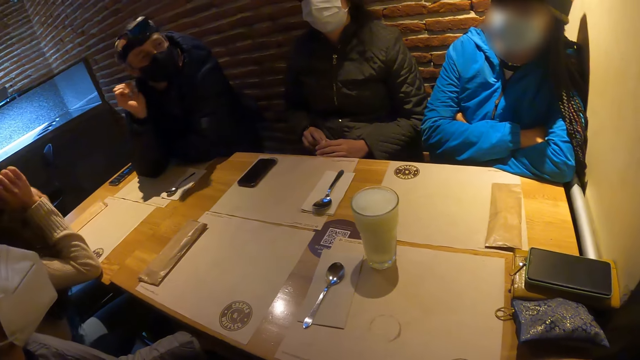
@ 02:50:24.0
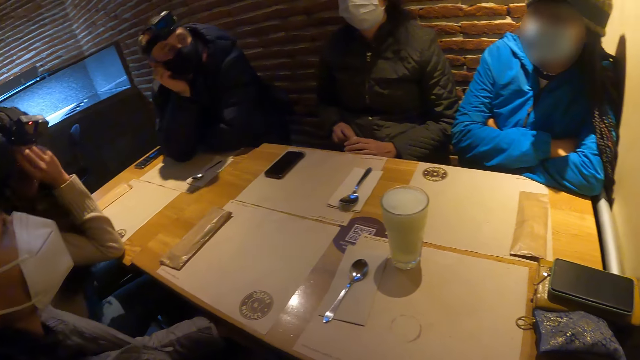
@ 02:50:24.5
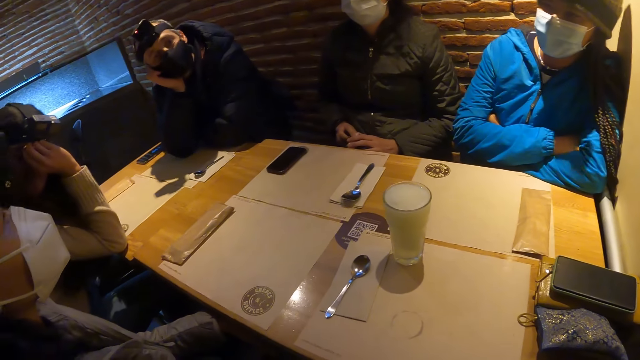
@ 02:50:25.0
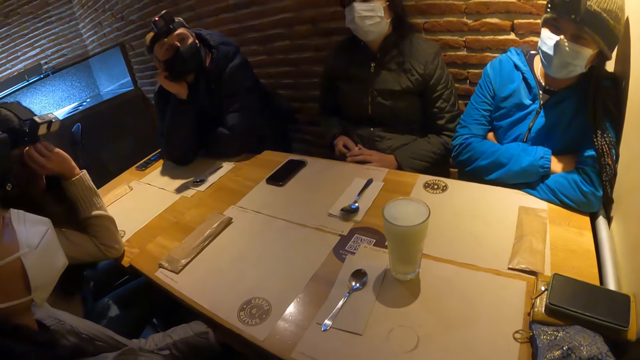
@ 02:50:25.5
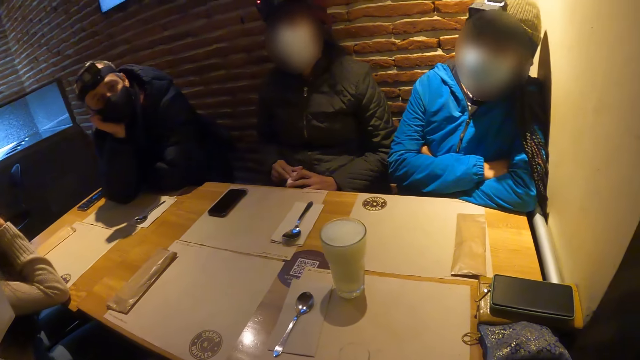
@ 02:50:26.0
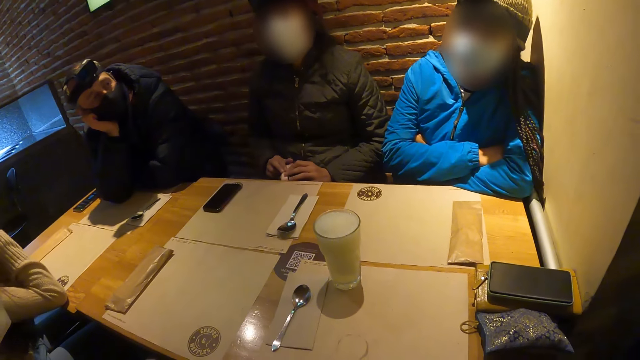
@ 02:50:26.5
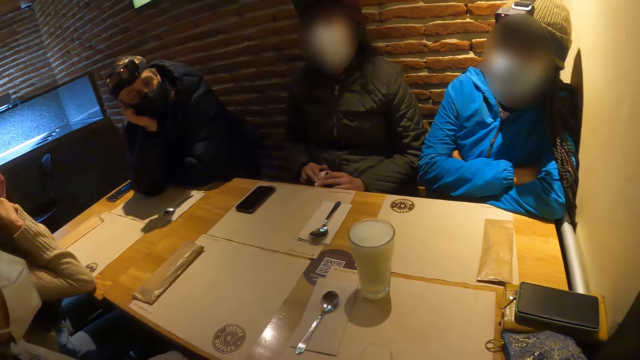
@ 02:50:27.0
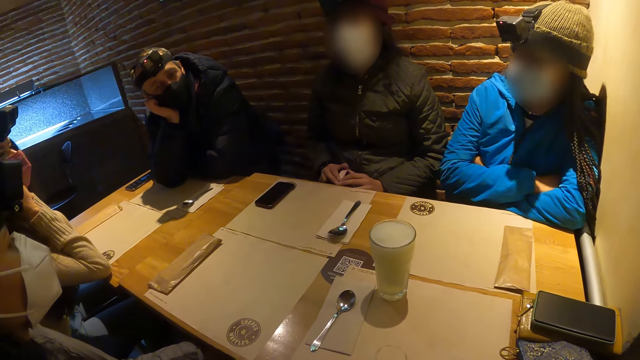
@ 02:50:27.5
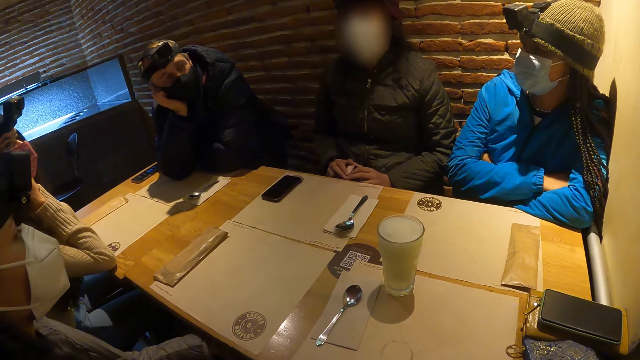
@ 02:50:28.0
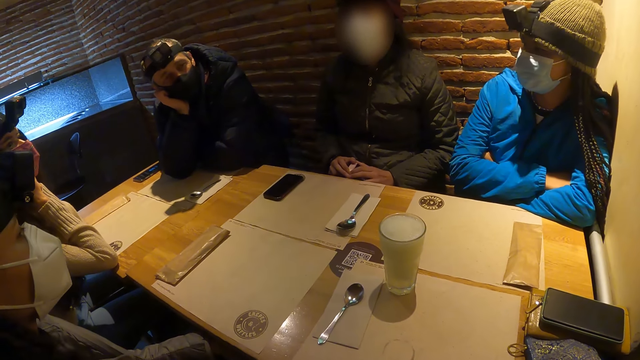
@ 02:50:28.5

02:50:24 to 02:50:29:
The man removes his right hand from the face mask.

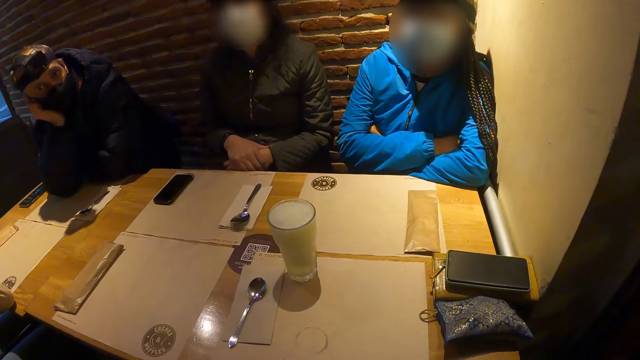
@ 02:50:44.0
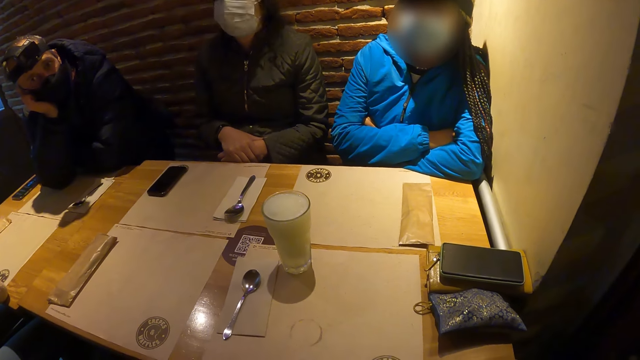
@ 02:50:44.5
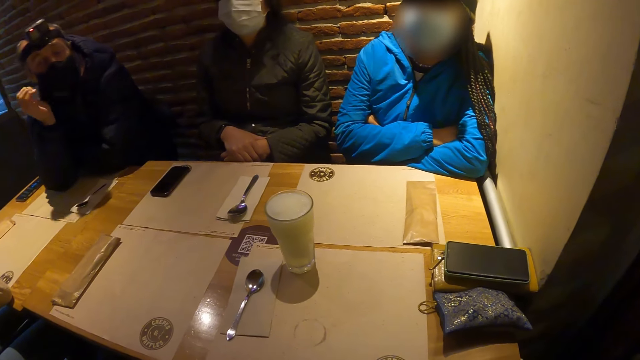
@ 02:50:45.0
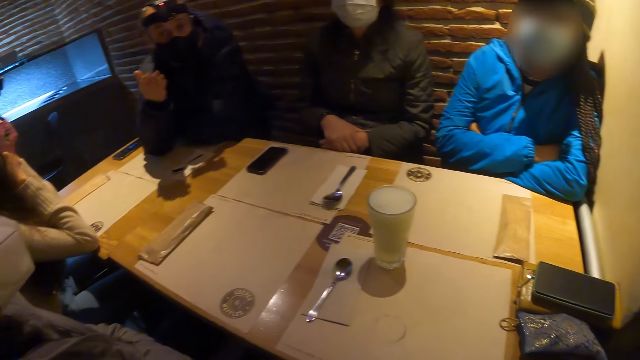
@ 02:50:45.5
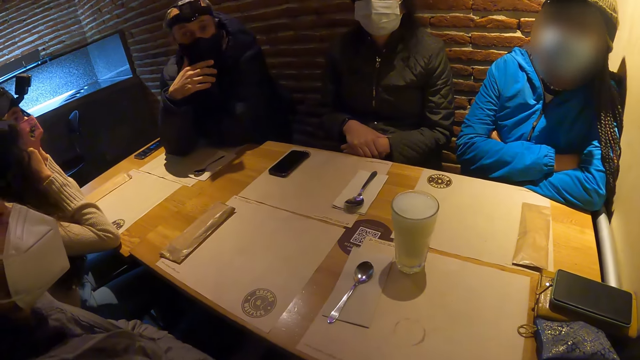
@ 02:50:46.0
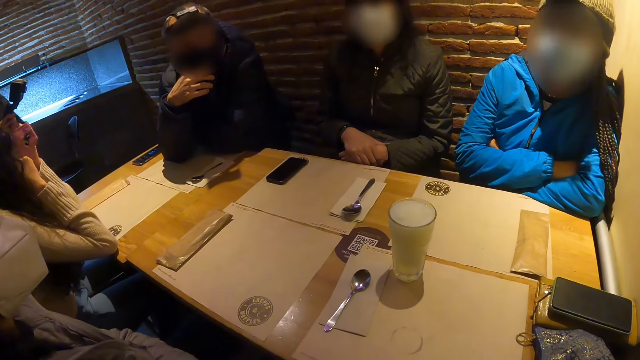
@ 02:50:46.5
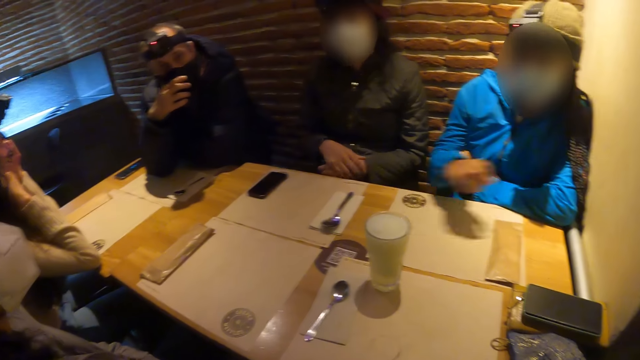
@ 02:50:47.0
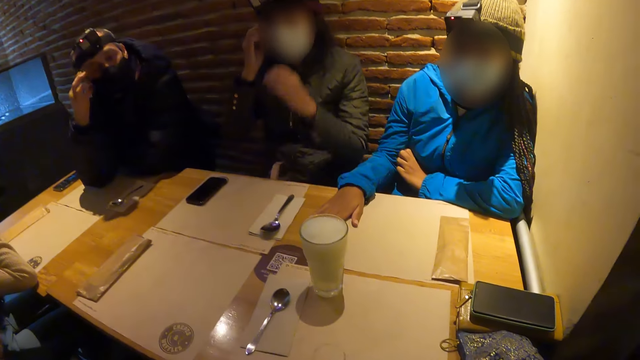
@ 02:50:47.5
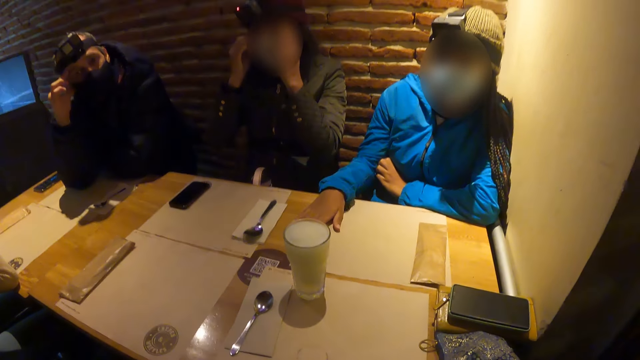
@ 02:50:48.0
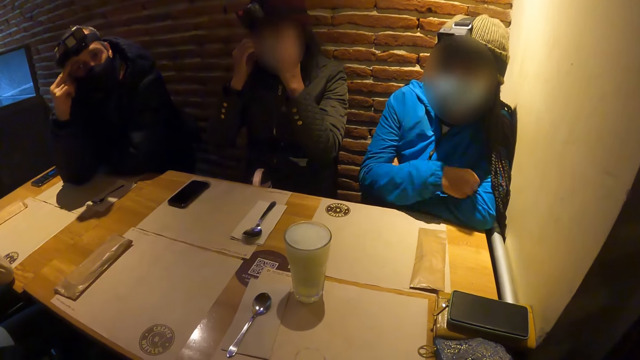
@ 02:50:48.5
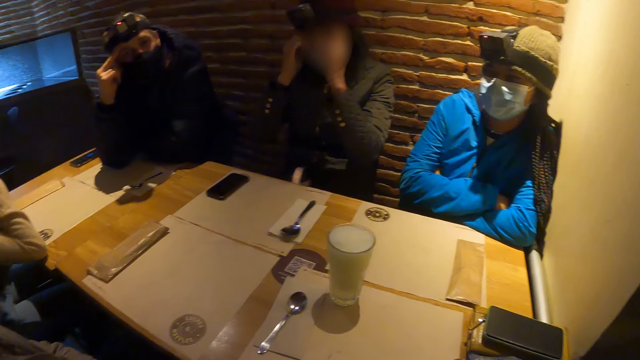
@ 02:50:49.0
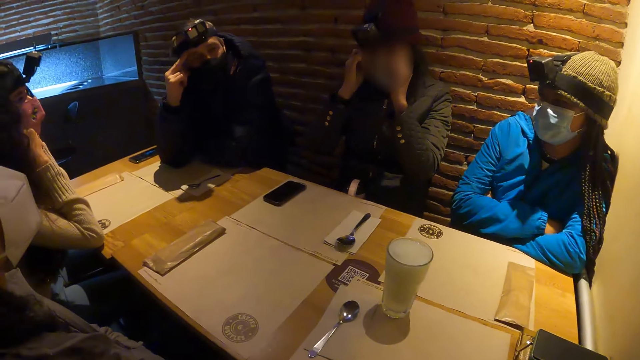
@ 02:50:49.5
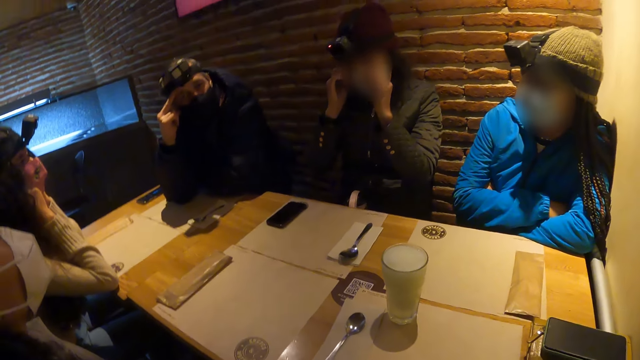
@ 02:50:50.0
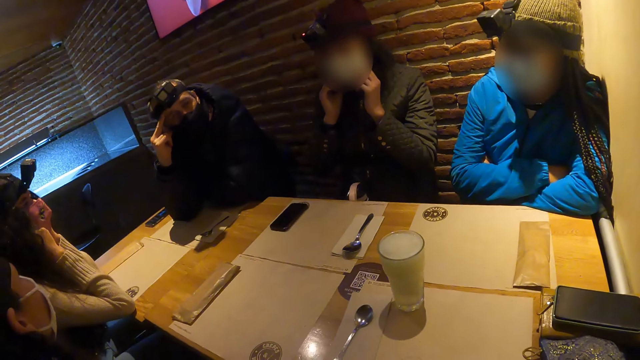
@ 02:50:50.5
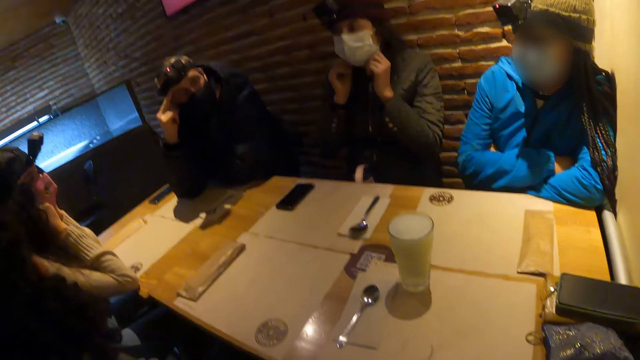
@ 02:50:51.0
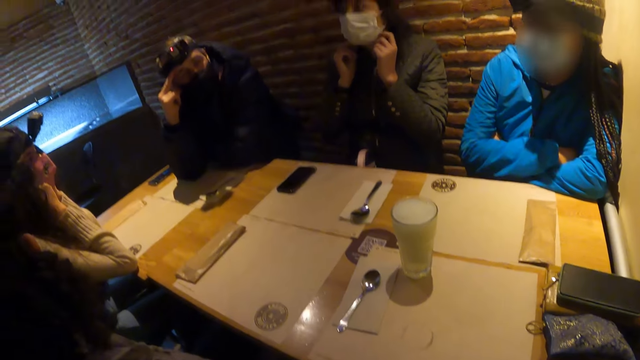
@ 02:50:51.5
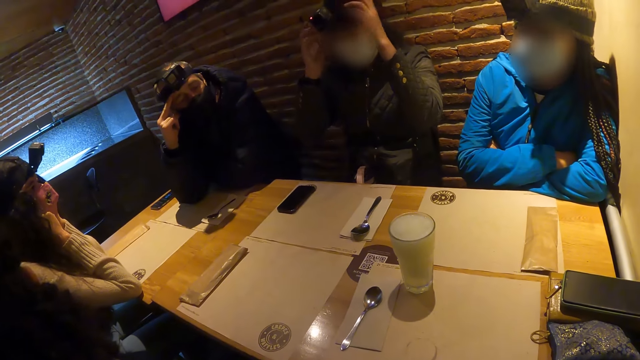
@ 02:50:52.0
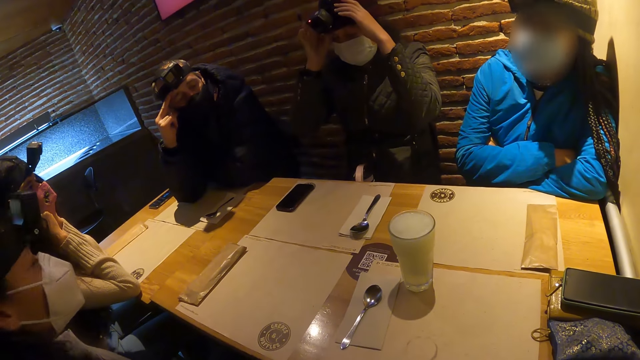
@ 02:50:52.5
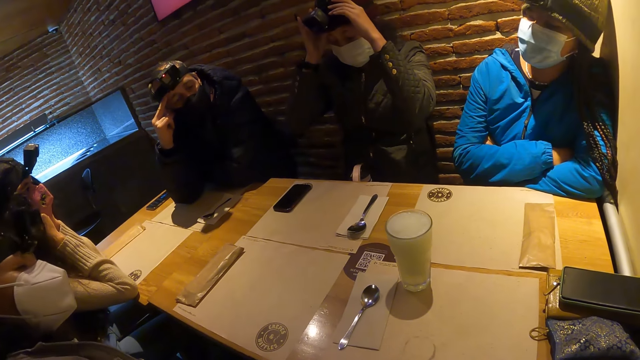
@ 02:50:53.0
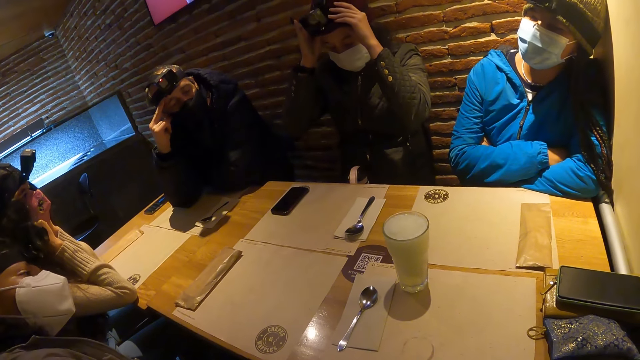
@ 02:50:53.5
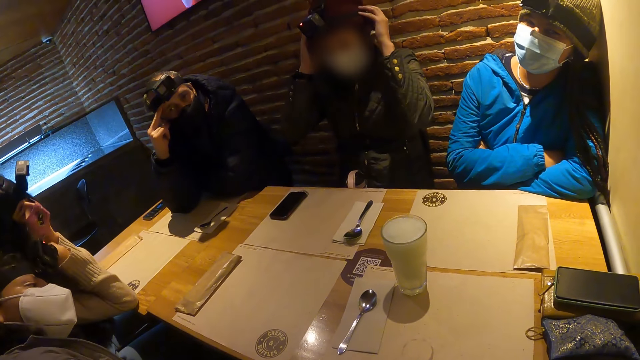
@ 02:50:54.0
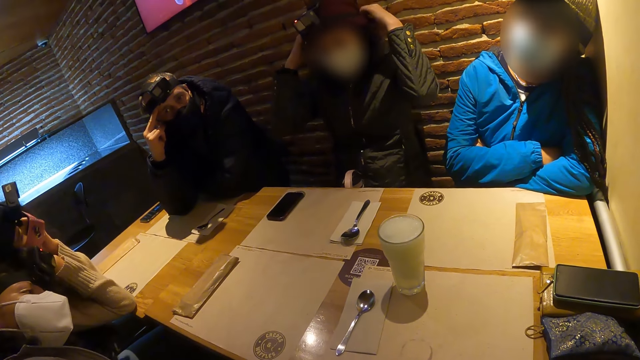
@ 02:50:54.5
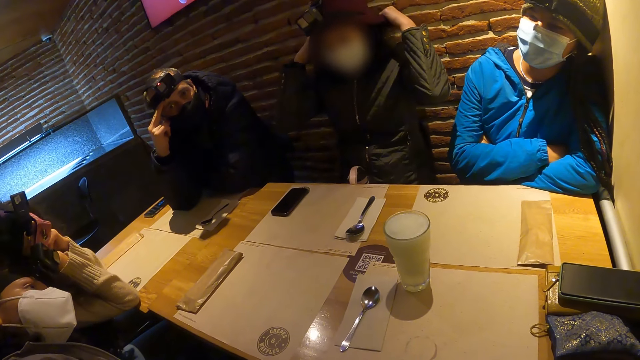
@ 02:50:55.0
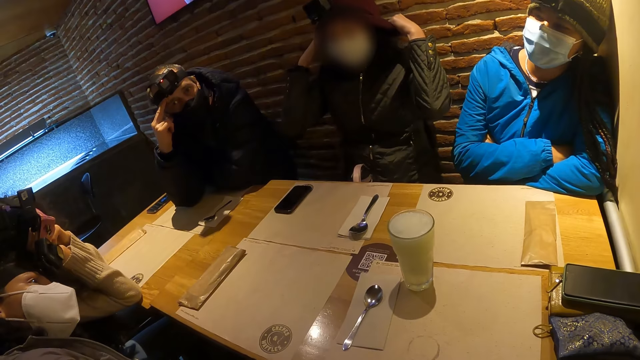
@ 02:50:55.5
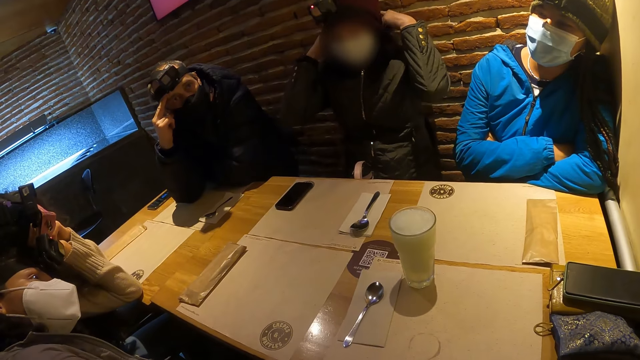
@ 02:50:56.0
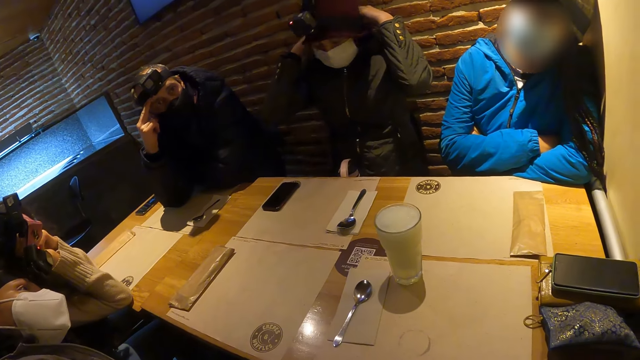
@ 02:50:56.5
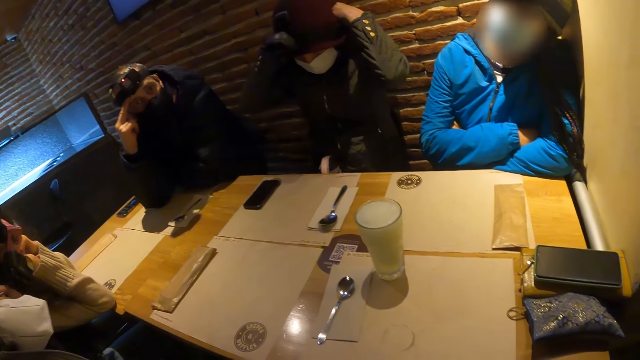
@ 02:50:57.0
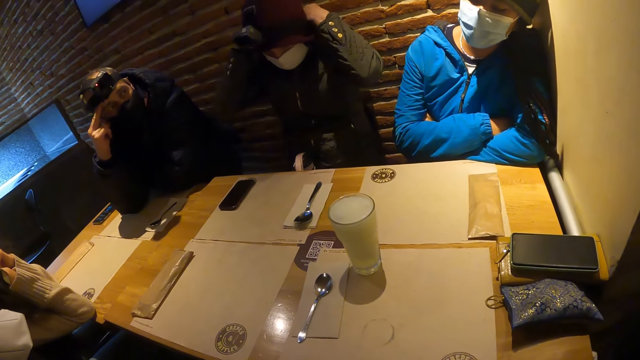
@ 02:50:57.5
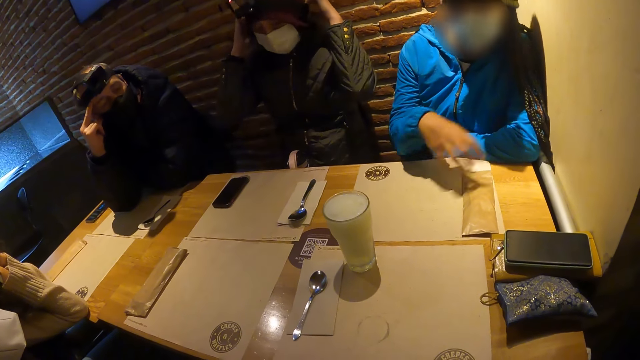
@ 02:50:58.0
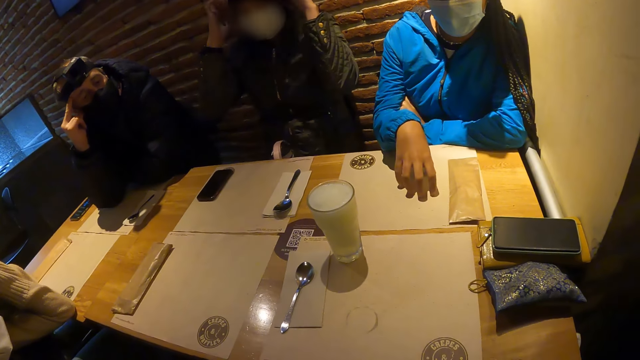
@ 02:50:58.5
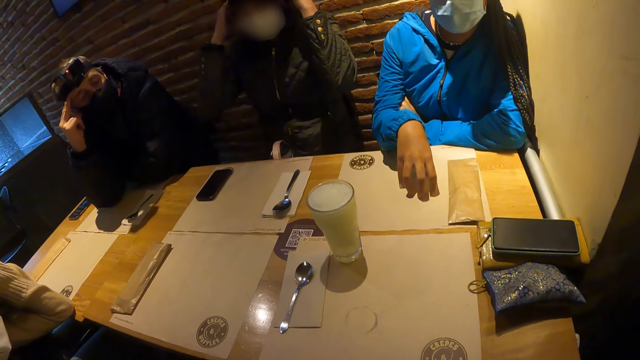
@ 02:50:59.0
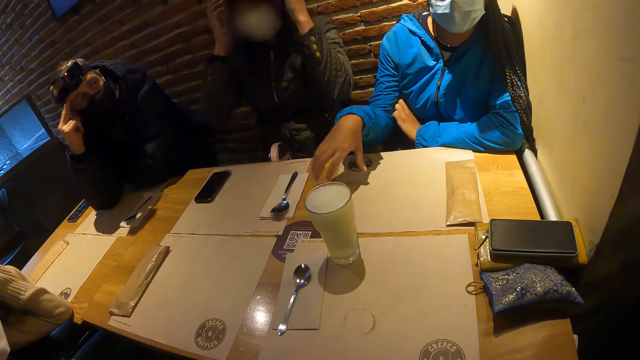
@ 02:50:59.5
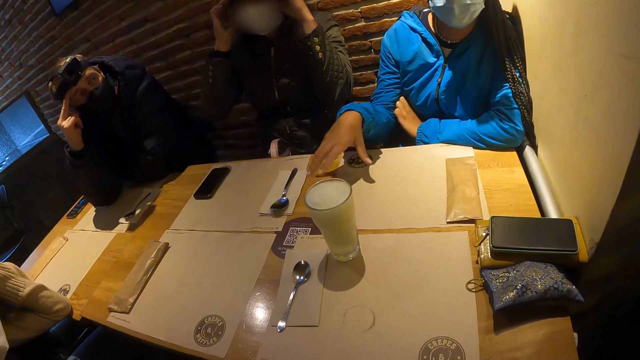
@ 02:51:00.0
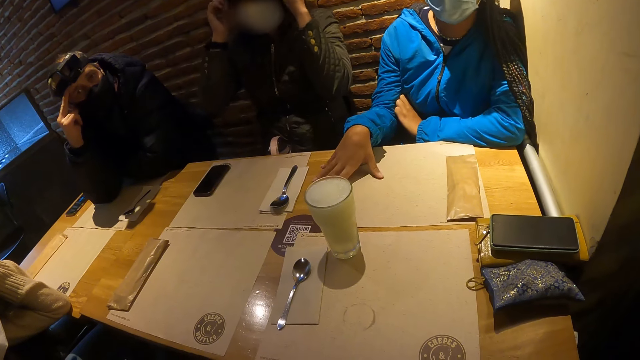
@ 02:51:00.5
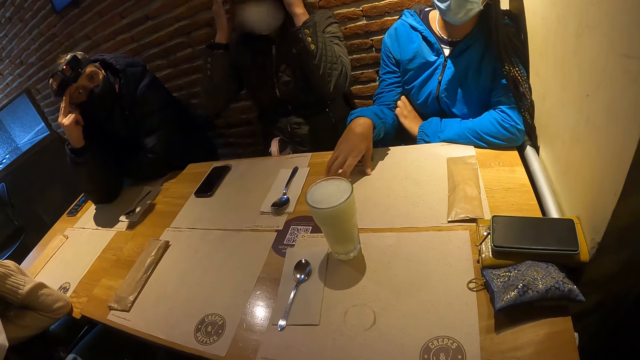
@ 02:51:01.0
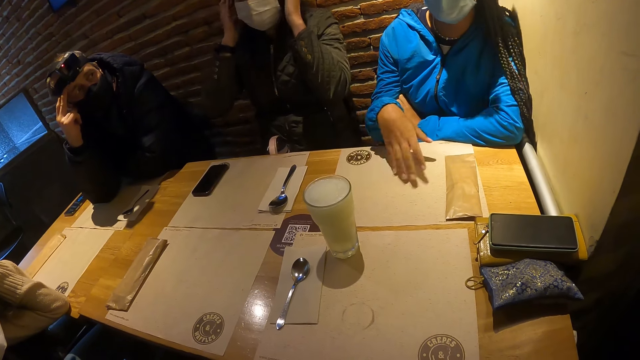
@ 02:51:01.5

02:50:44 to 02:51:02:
The man touches the face mask on his face with his right hand. The woman places her right hand on the table. Another woman touches the face mask on her face with her right hand. The first woman lifts her right hand from the table. The other woman adjusts the camera on her head with both hands. The first woman places her right hand on the table and lifts her right hand from the table. The first woman places her right hand on the table and lifts her right hand from the table.
